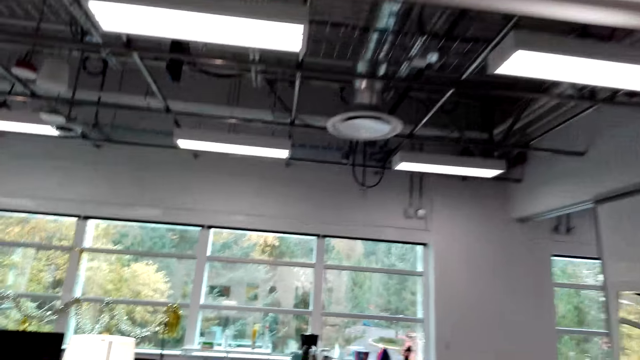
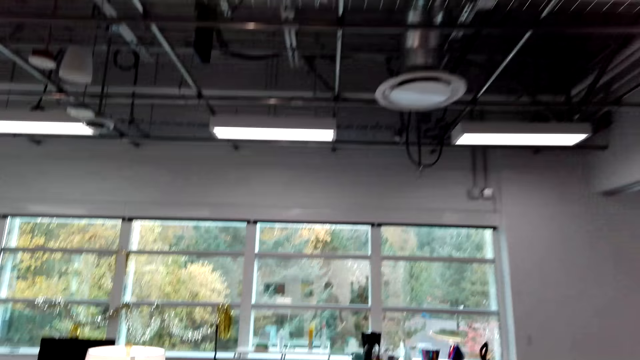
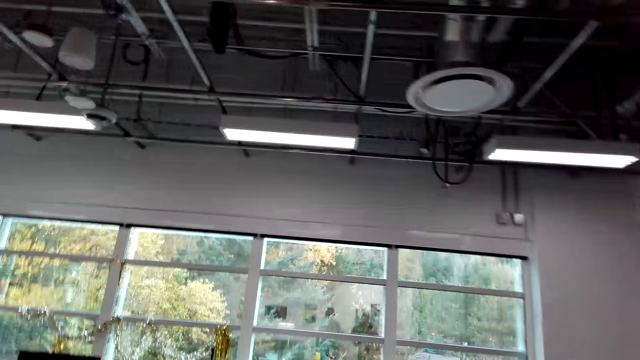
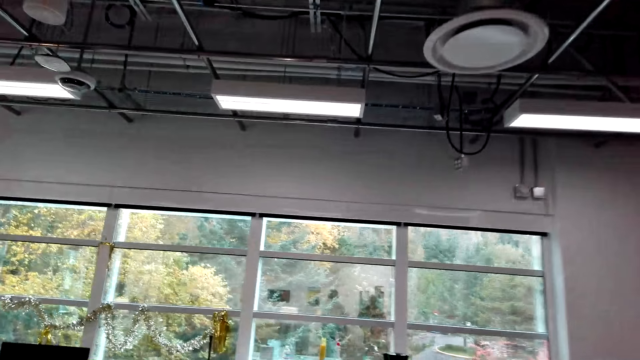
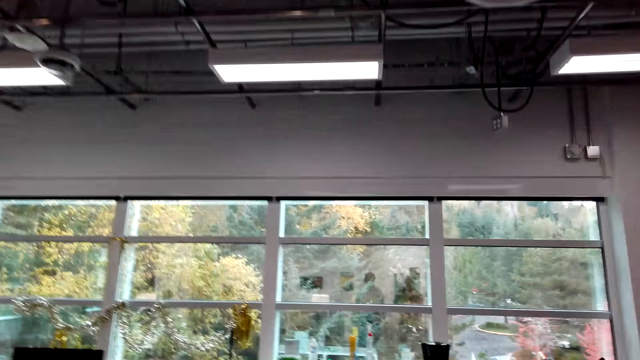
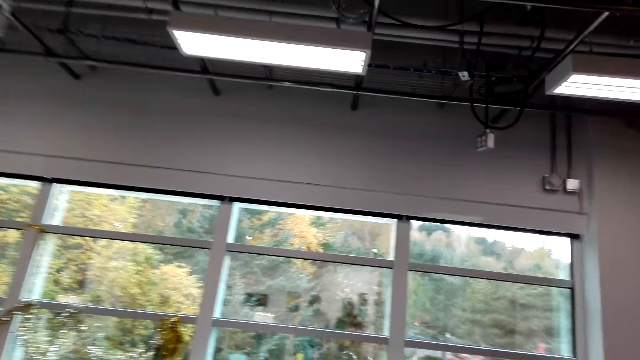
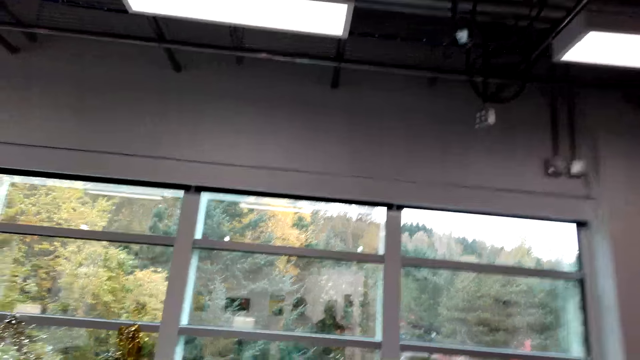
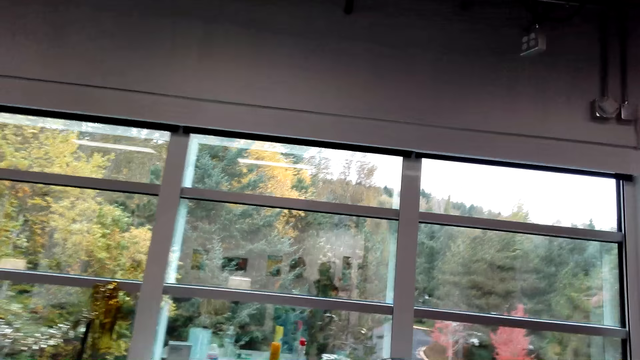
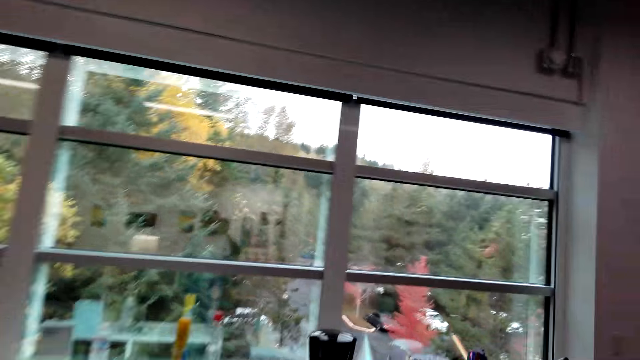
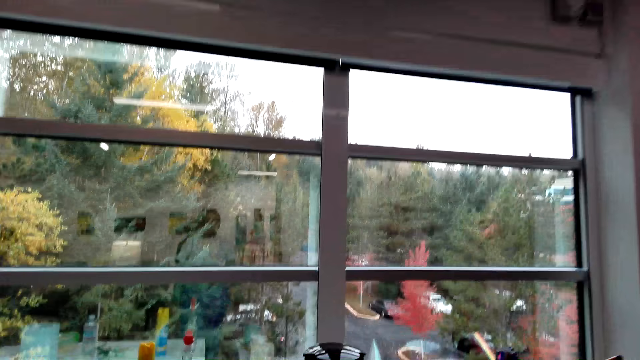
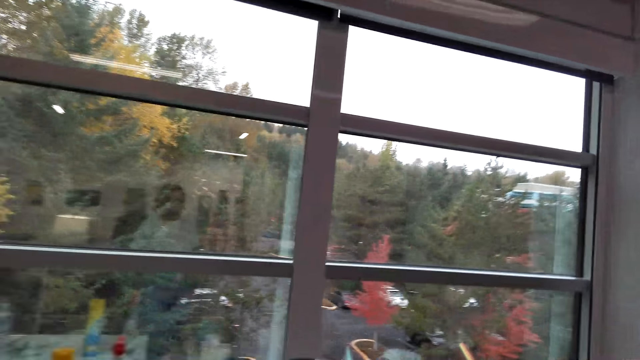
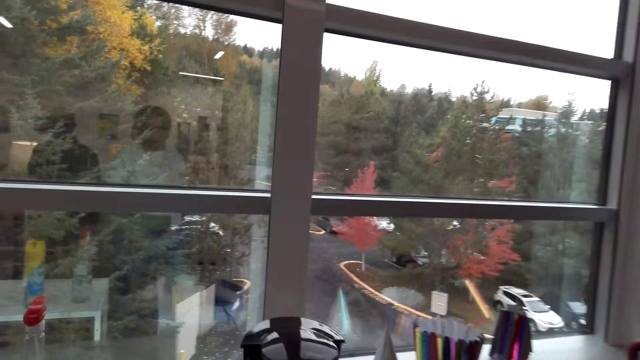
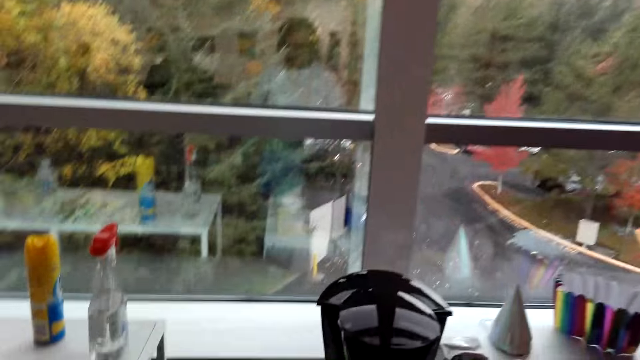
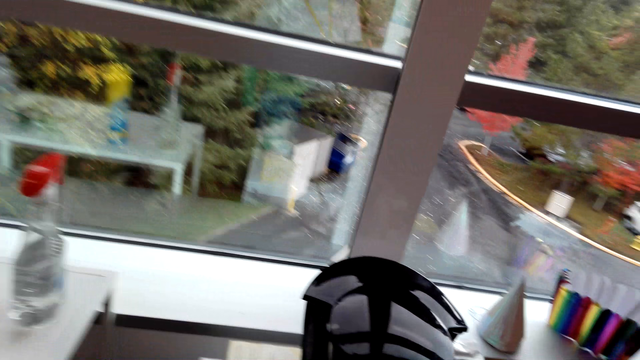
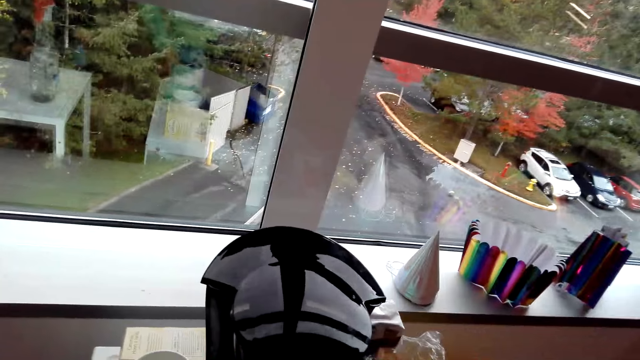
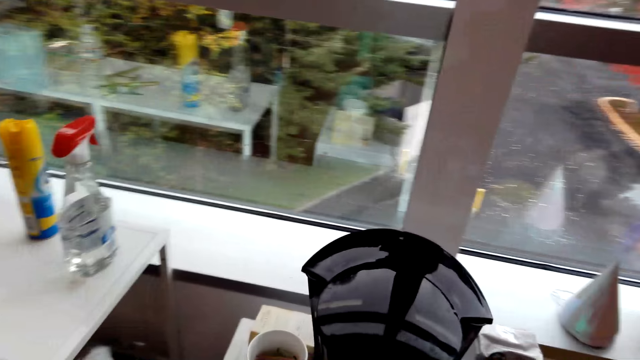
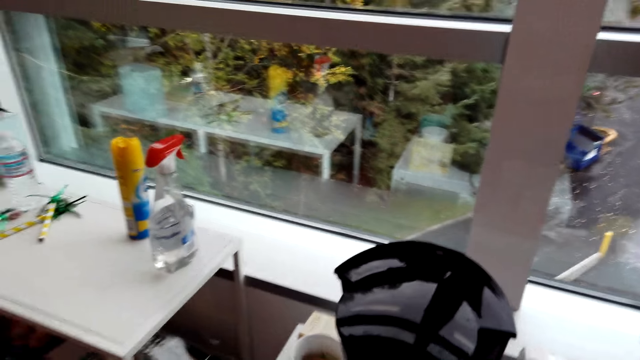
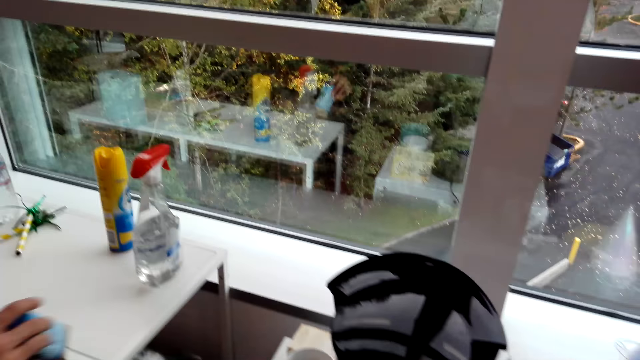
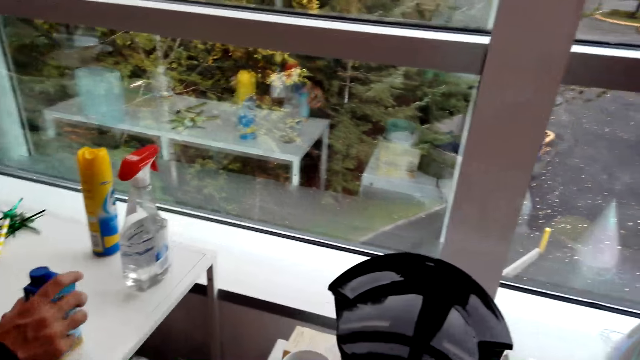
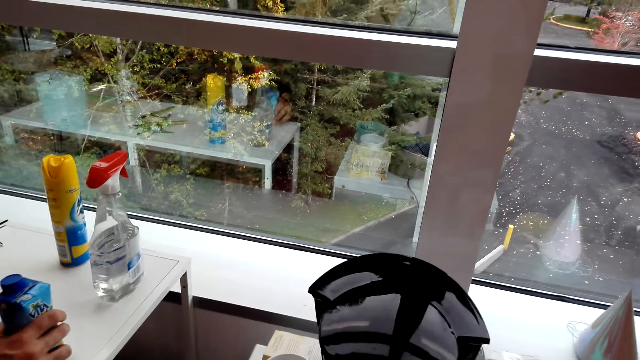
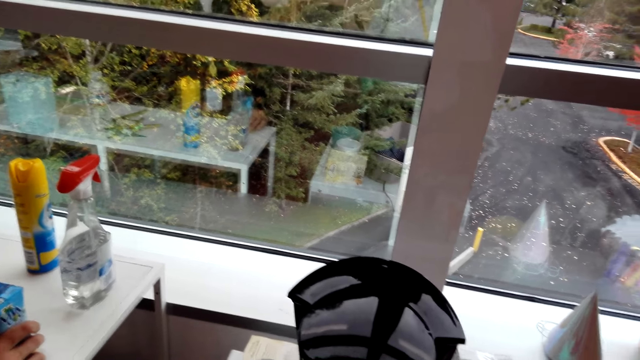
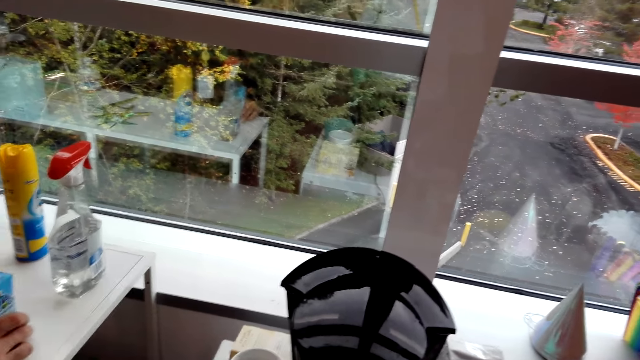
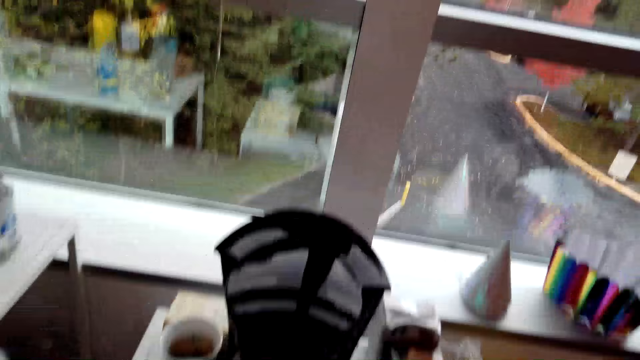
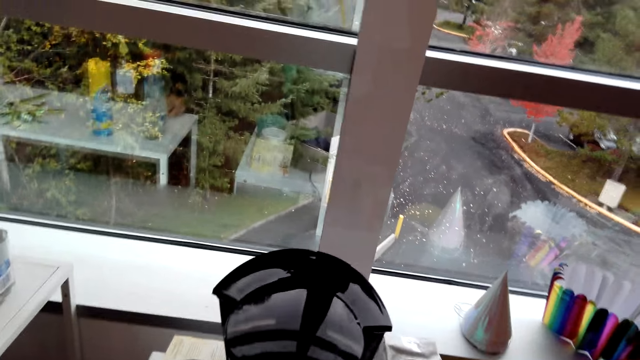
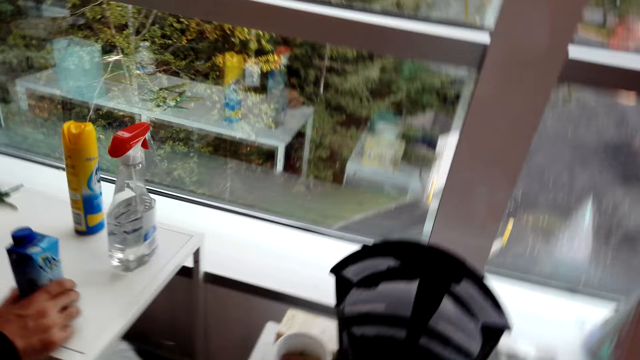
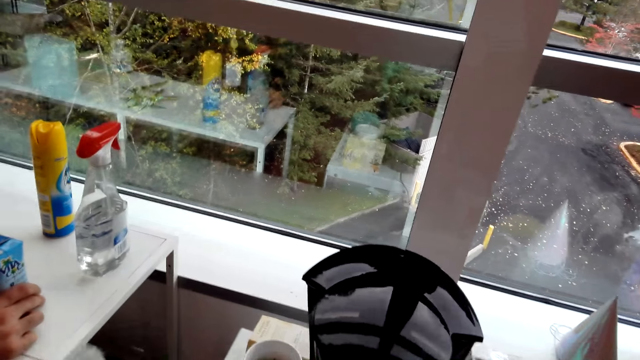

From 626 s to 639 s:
A man places a packet of something on the table.

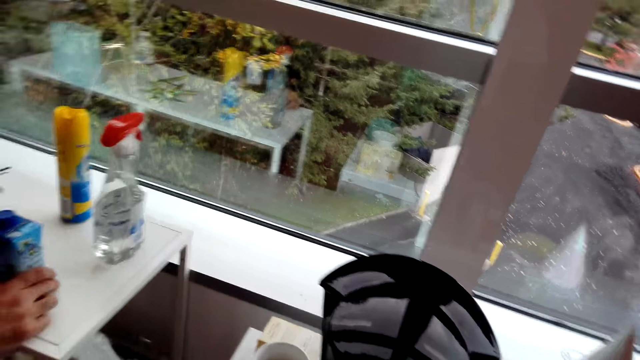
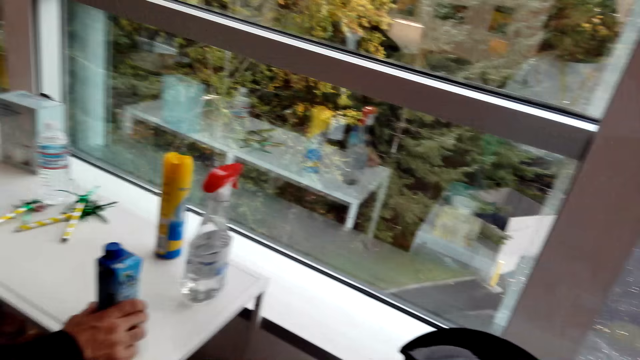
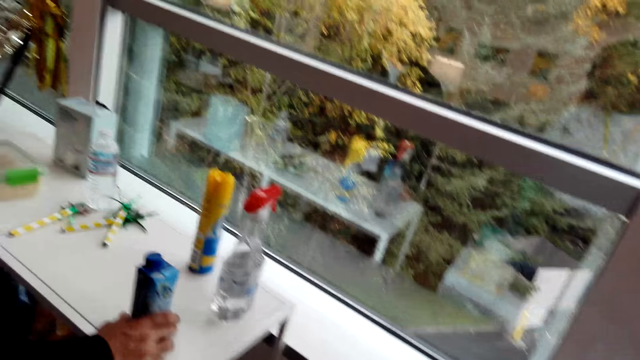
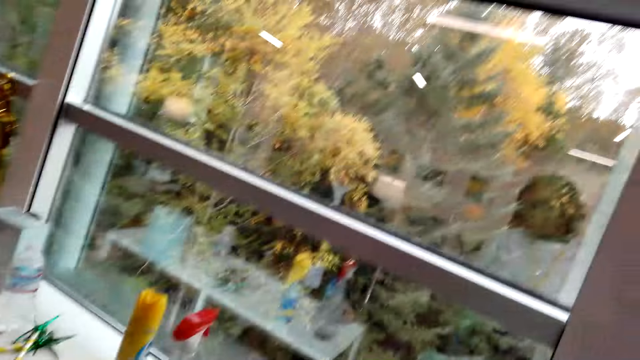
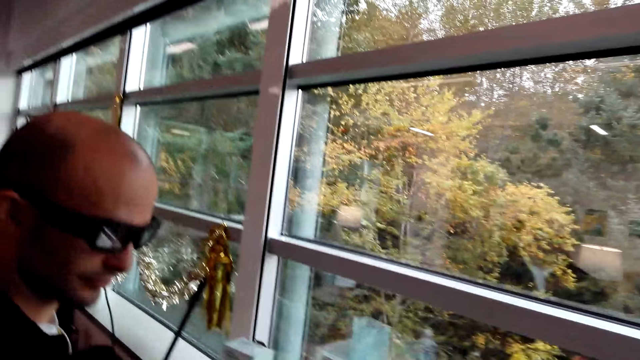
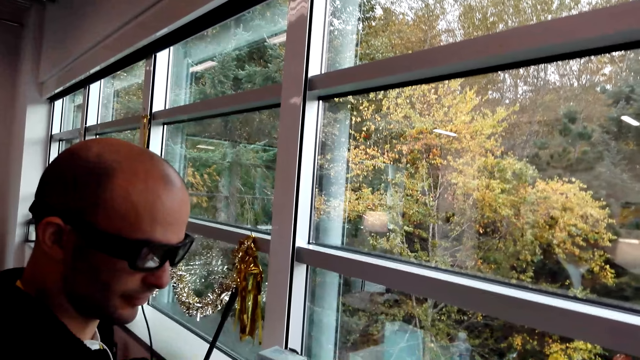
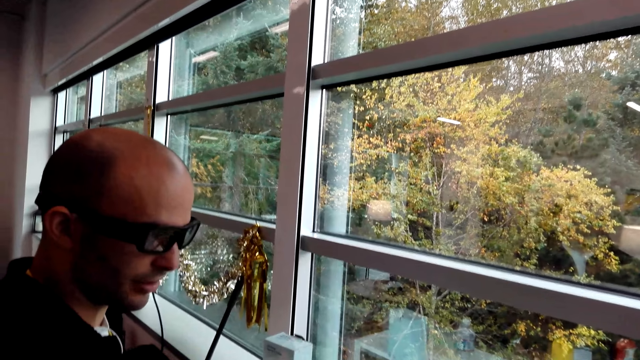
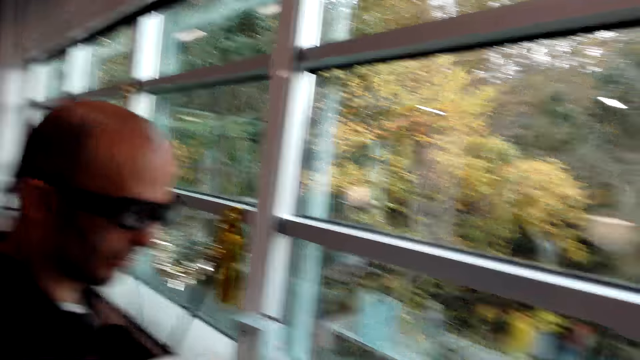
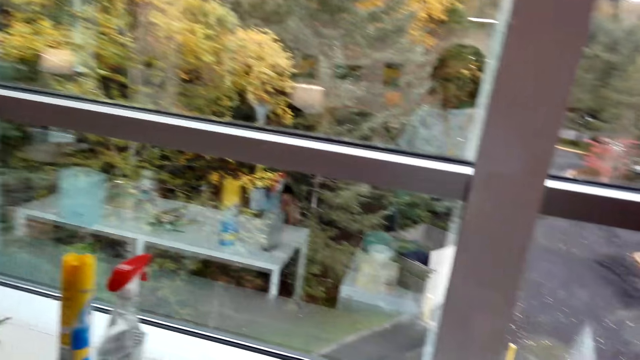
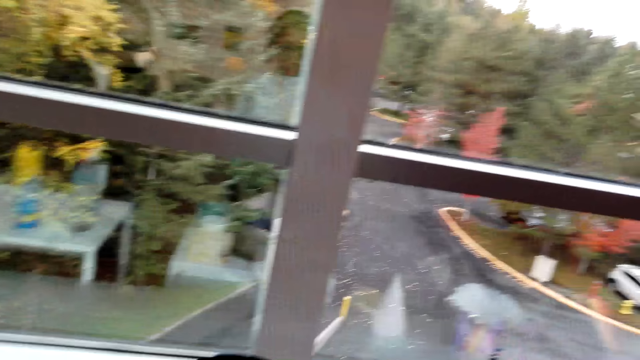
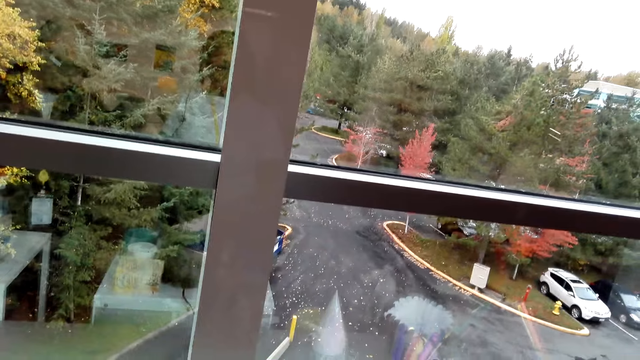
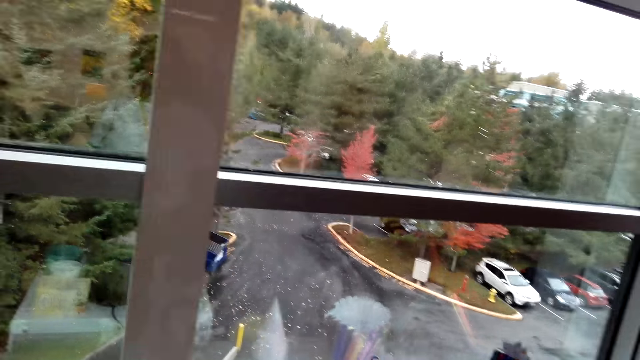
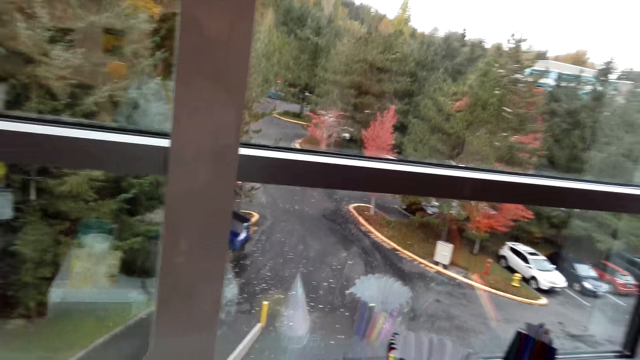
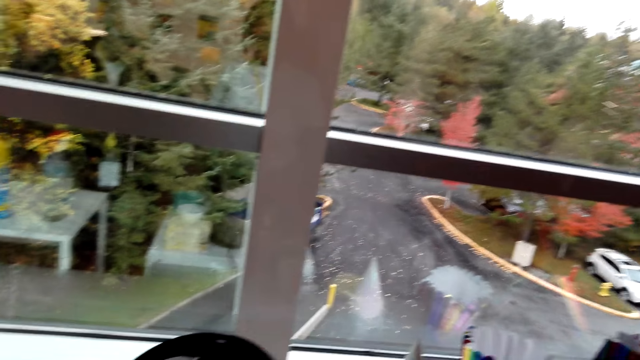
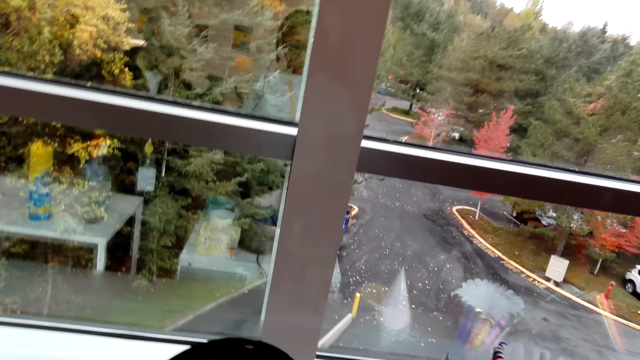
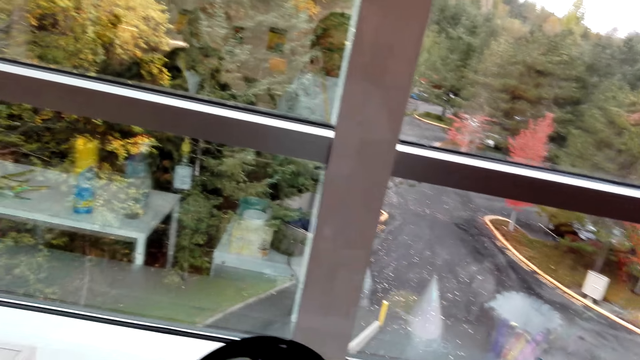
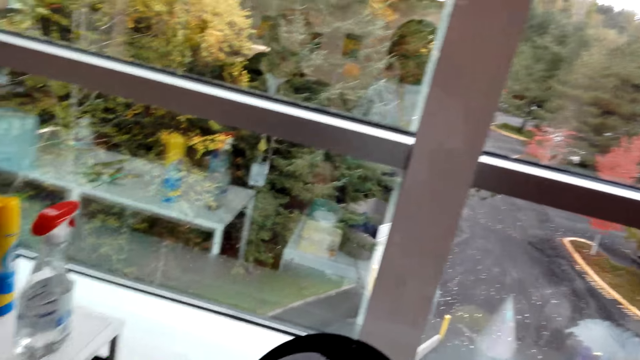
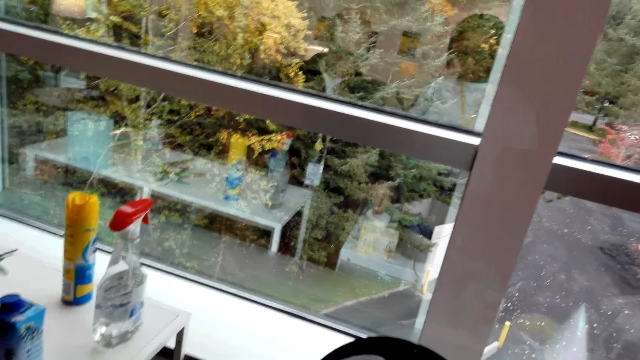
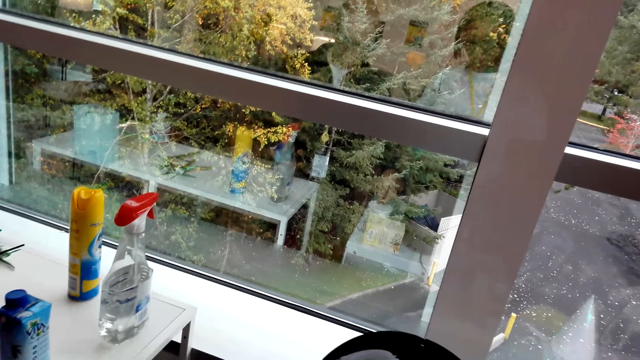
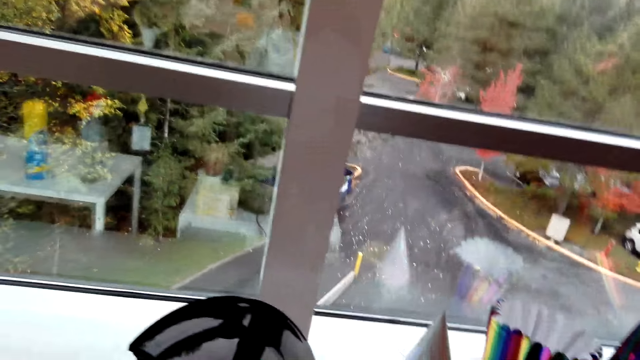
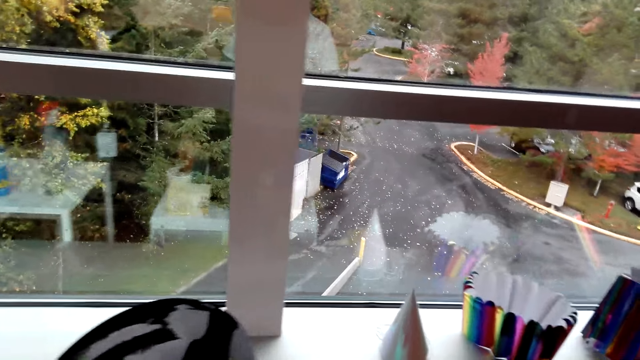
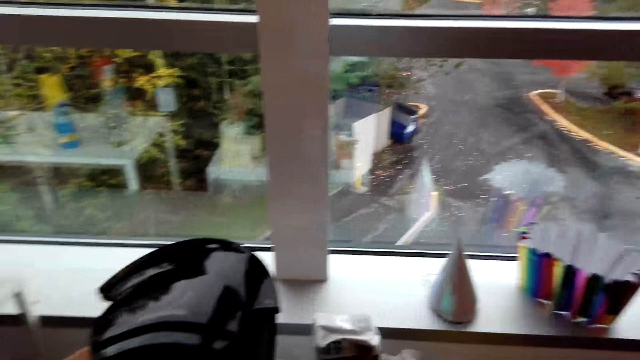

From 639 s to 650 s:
The camera wearer looks around. The man converses with the camera wearer. The camera wearer looks around. The man moves the hand down.
